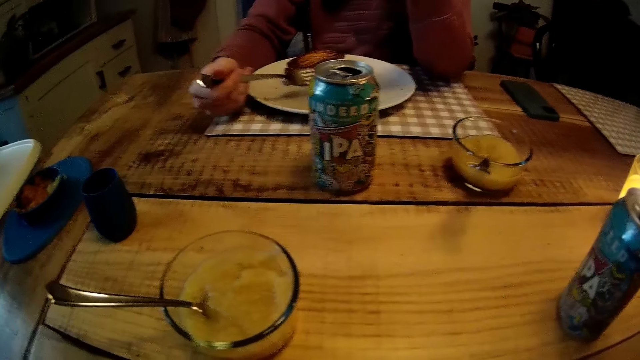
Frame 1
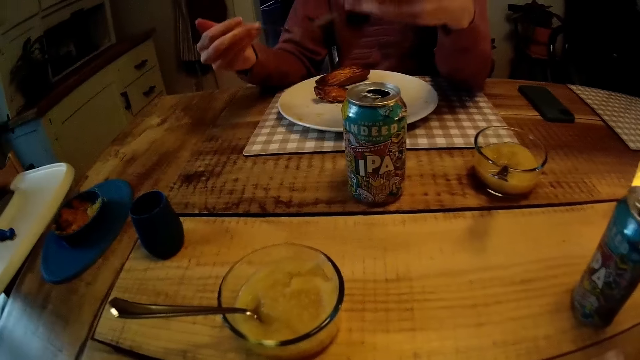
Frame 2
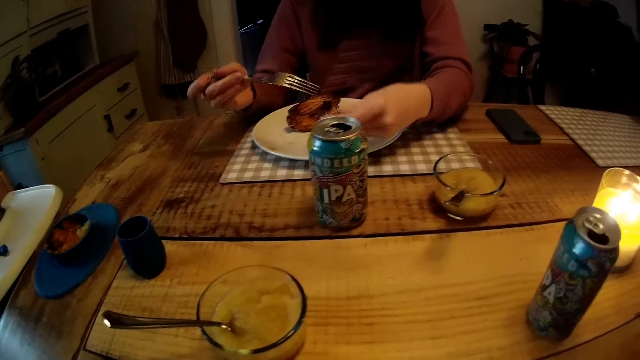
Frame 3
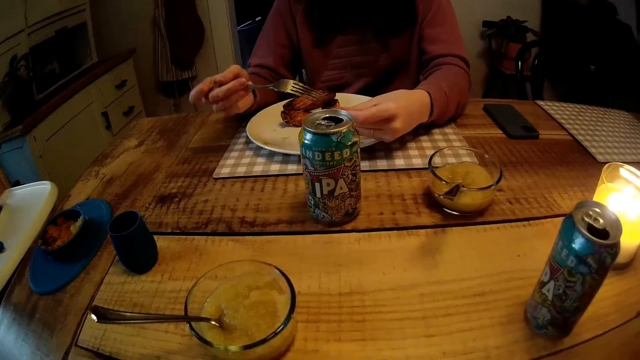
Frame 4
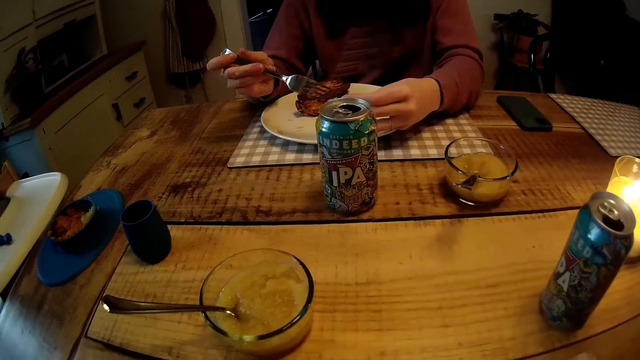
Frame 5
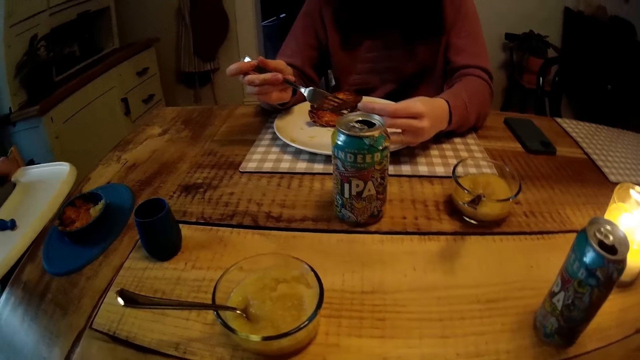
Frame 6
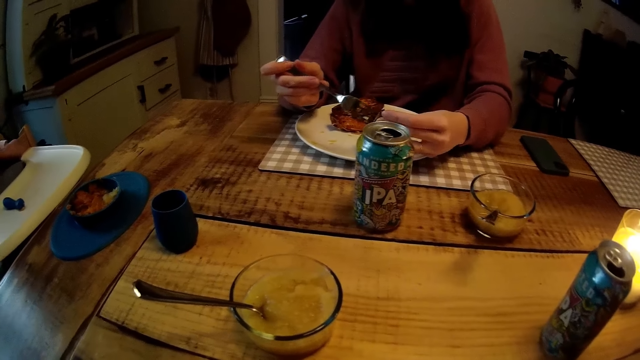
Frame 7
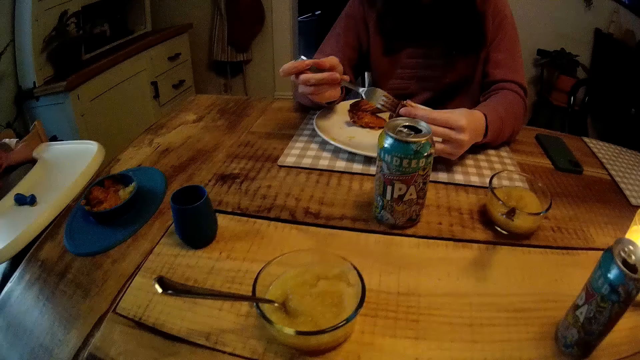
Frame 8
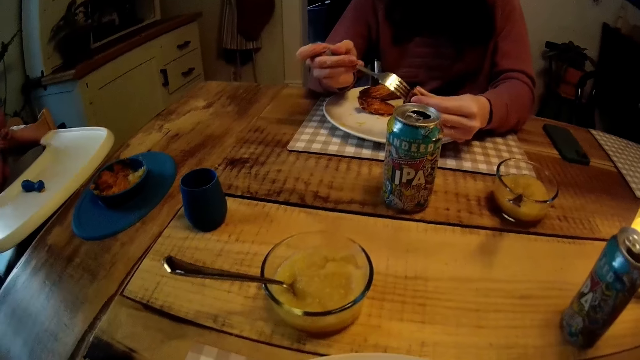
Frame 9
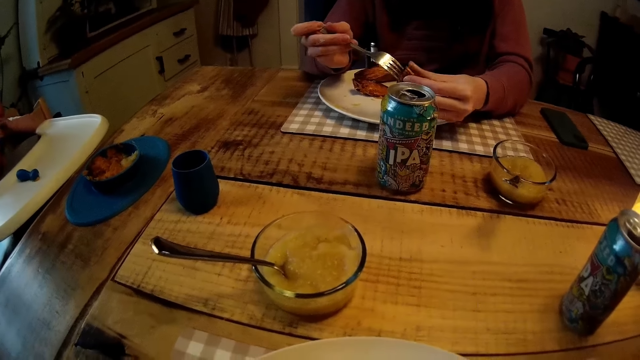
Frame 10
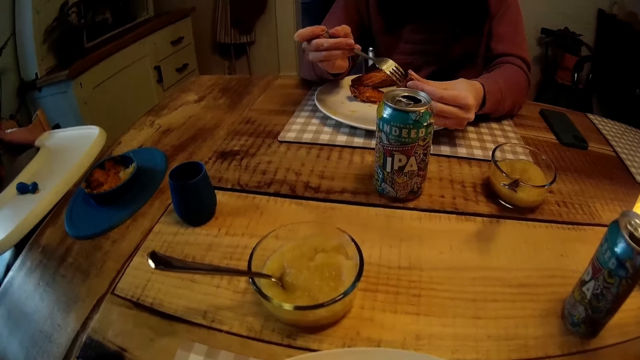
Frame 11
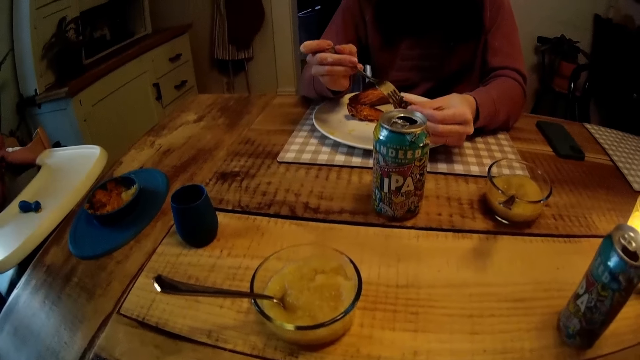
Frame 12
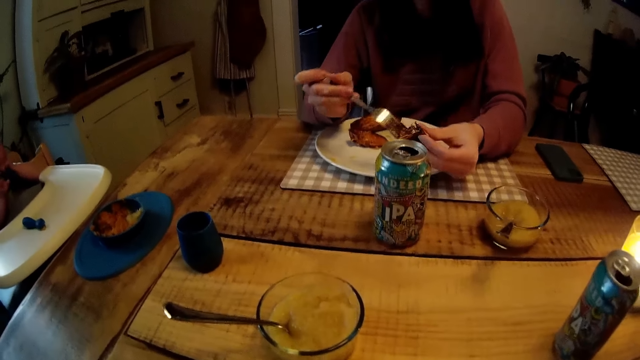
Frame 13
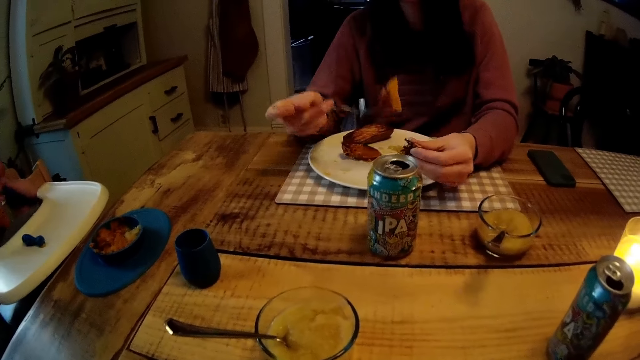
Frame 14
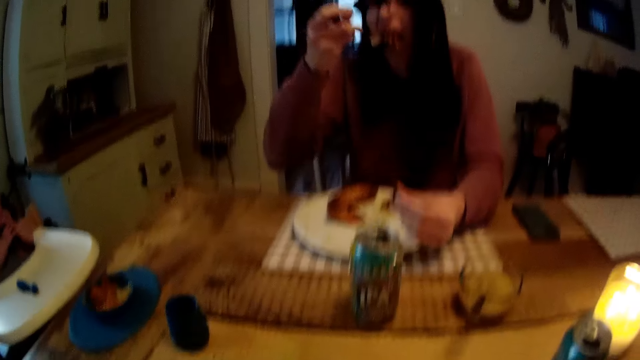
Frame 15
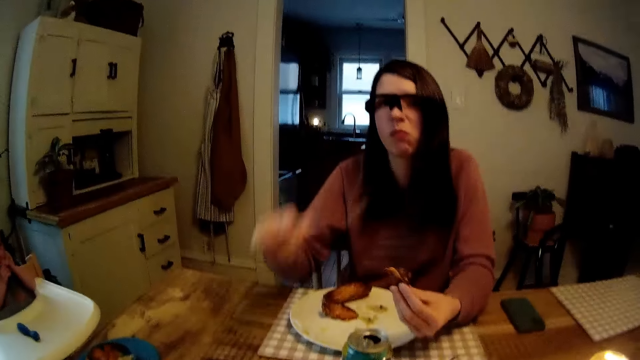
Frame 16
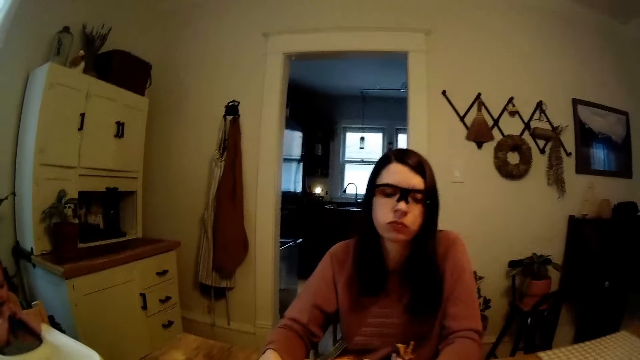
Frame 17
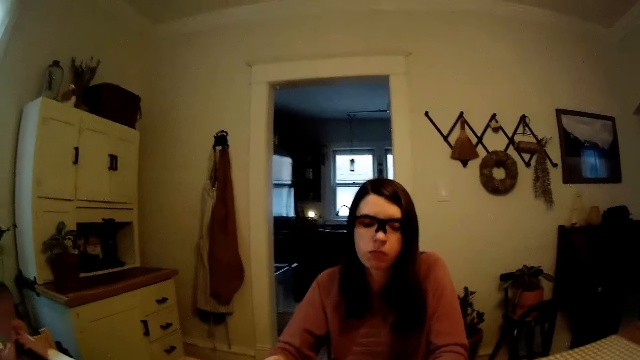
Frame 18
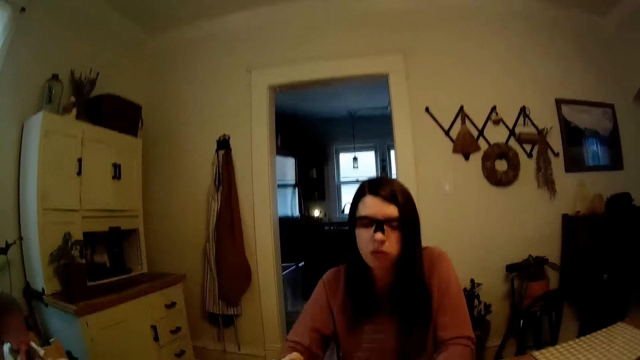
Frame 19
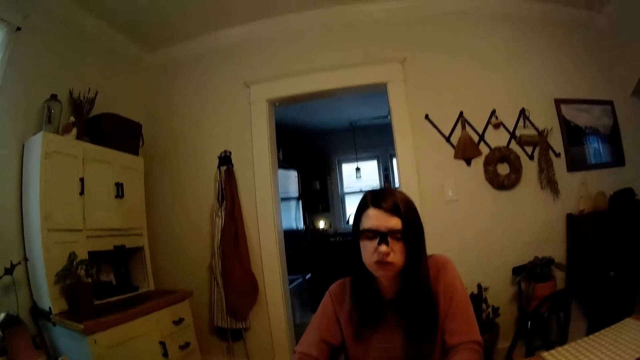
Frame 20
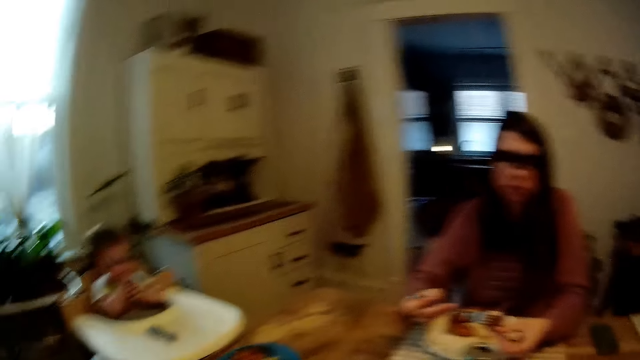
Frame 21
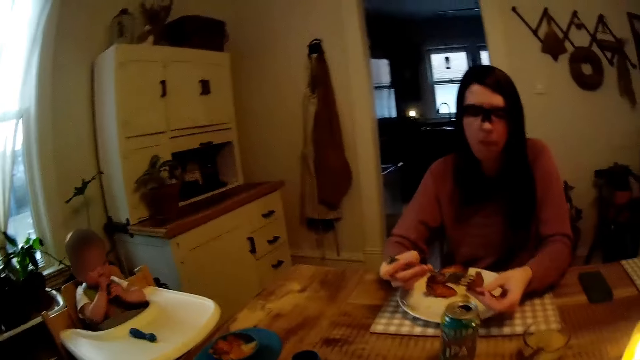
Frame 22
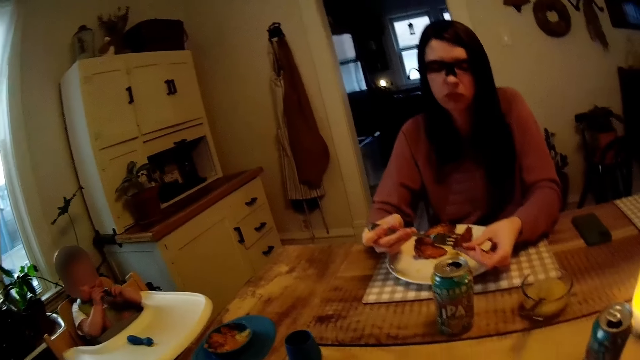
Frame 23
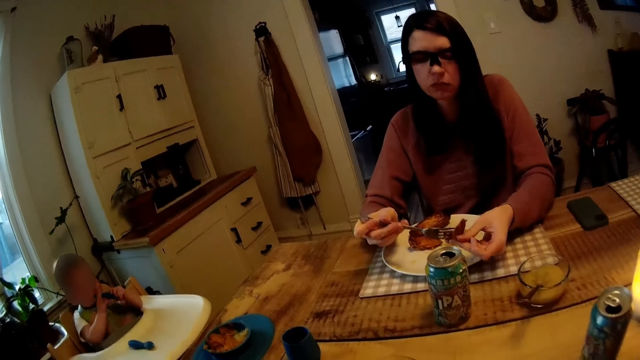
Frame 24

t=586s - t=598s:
The camera wearer stares around. A woman picks food with a fork. The woman puts the grilled steaks in her left hand on the fork in her right hand. The woman eats the grilled steaks in the plate with the fork. The camera wearer looks around. The woman speaks to the camera wearer. The camera wearer responds to the woman.

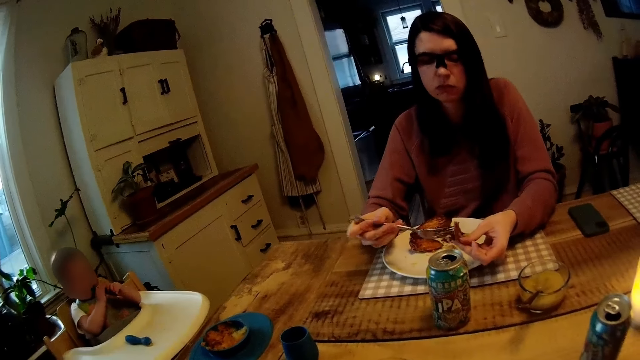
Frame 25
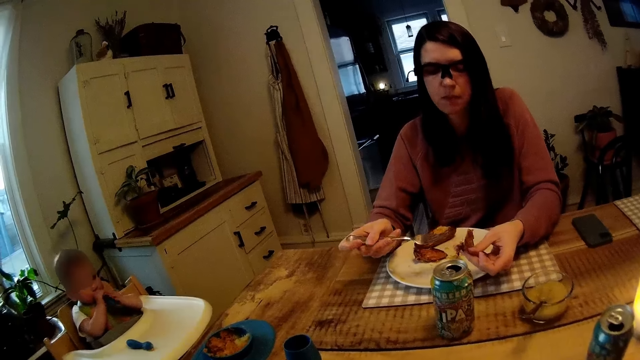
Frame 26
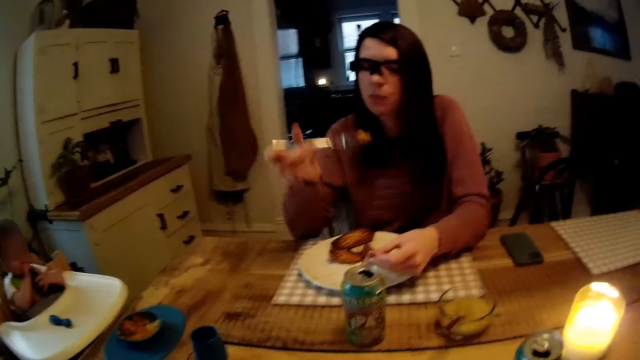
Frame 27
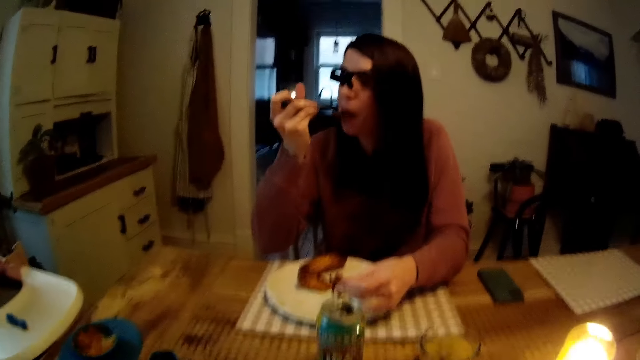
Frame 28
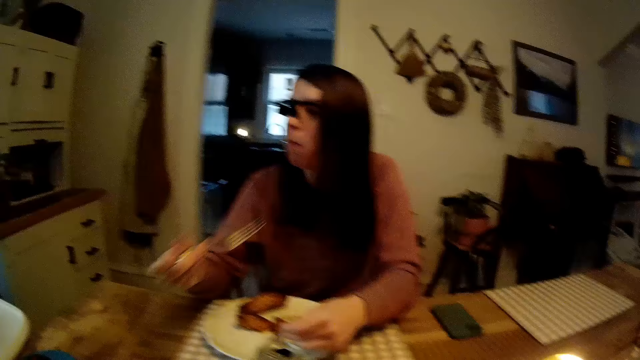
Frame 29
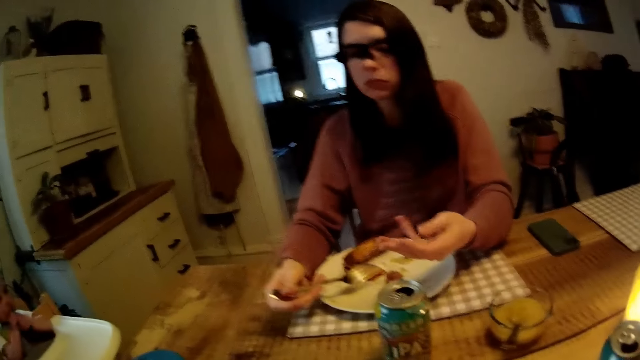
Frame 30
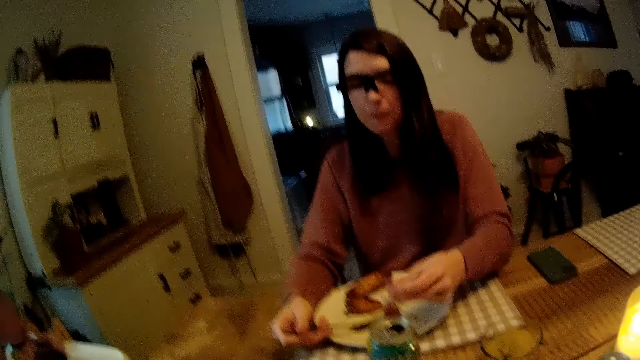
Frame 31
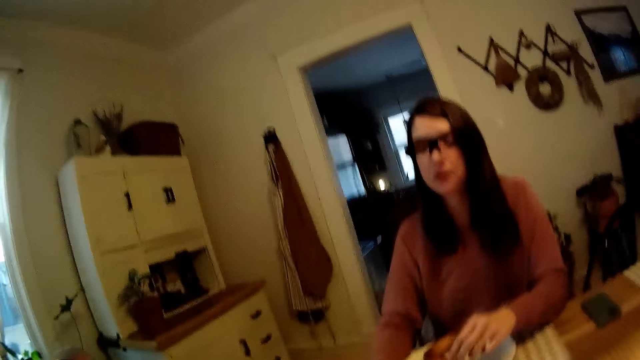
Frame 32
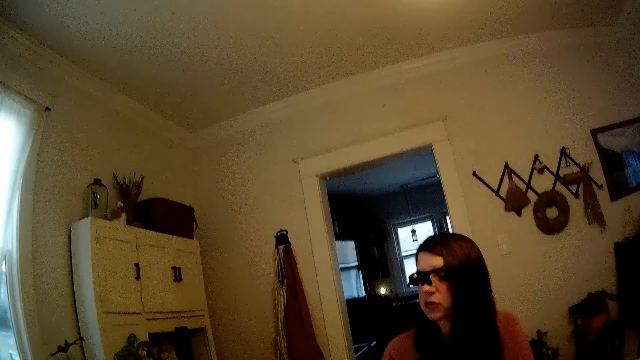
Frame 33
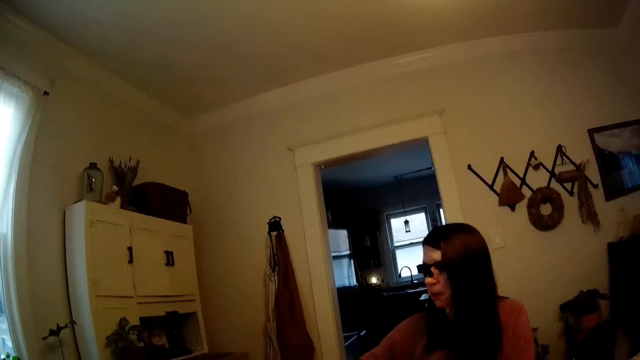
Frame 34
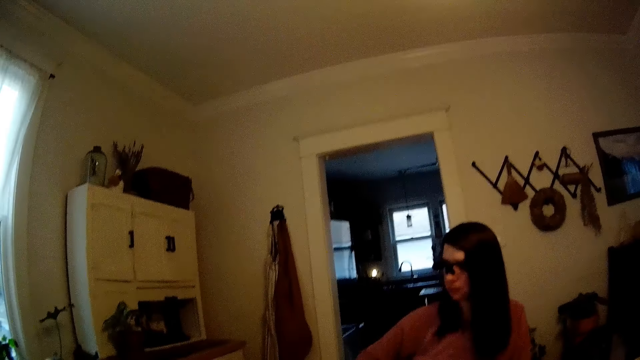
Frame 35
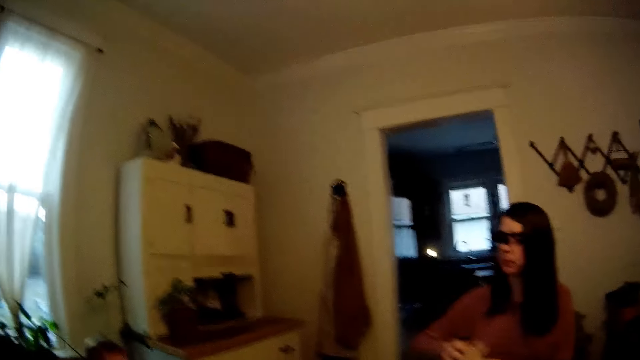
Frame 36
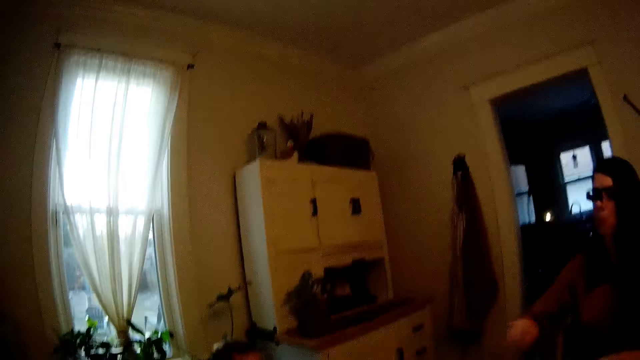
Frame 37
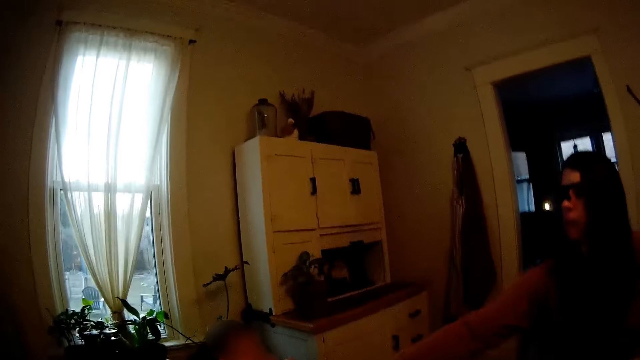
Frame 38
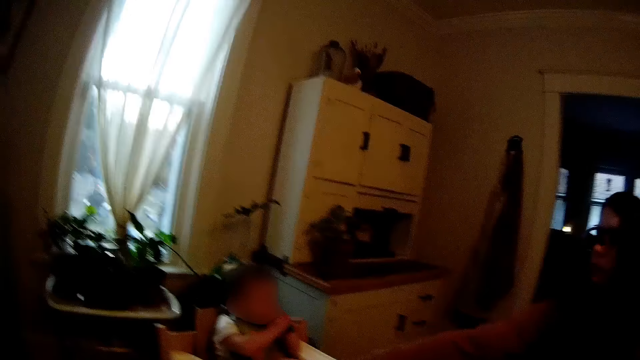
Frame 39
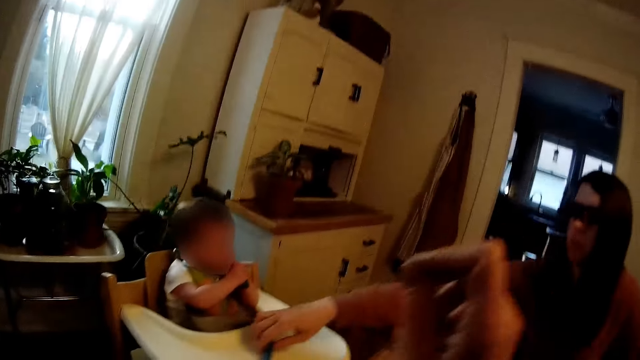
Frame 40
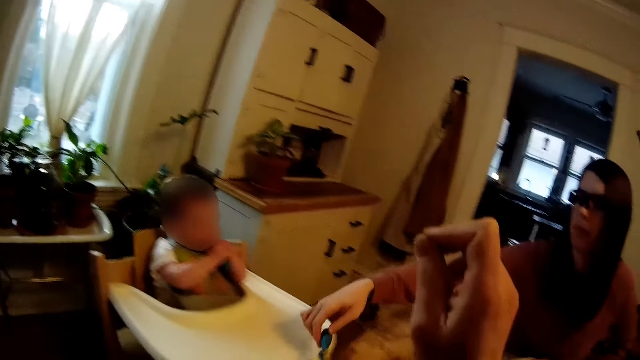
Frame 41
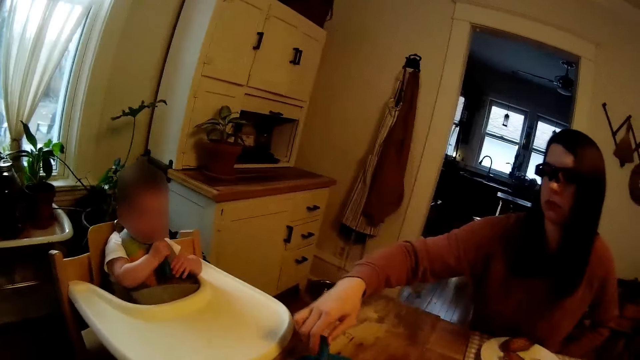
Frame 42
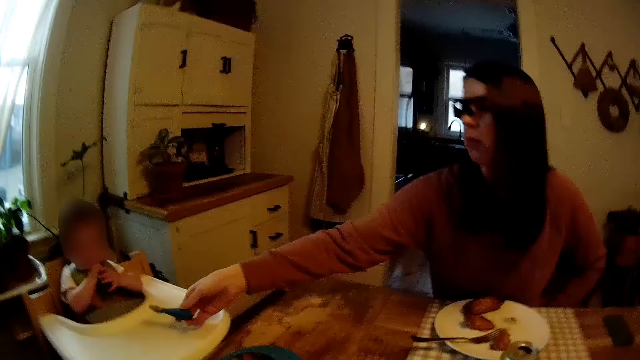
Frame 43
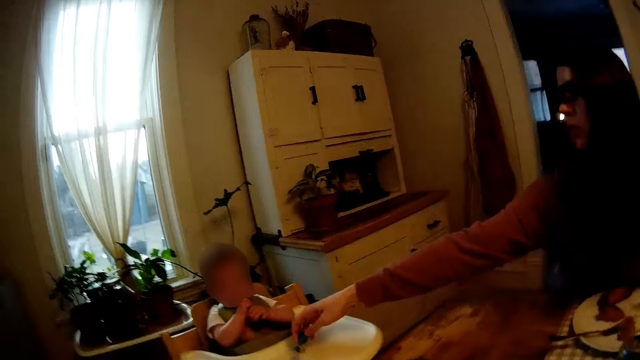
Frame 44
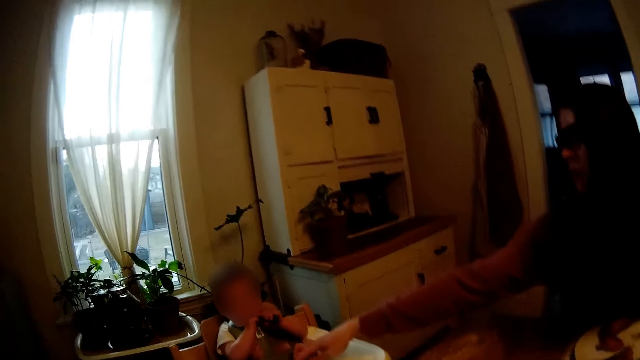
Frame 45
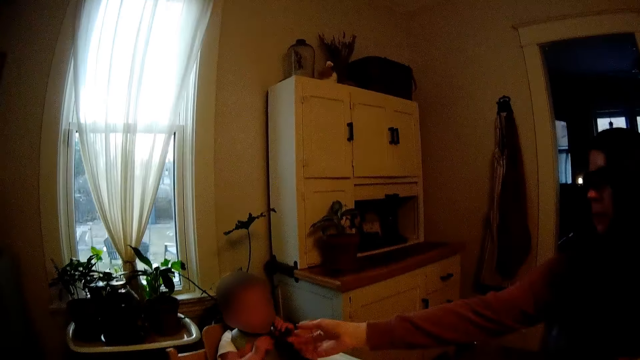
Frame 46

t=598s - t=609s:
The woman eats the grilled steaks in the plate with the fork. The woman talks to the camera wearer. The camera wearer interacts with the woman. The woman cleans her hands with a napkin. The camera wearer lifts his right hand. The woman takes the baby spoon away from the baby with her right hand. The woman picks food with the spoon. The woman gives the baby the baby spoon with her right hand. The woman places the spoon on the feeding chair.
